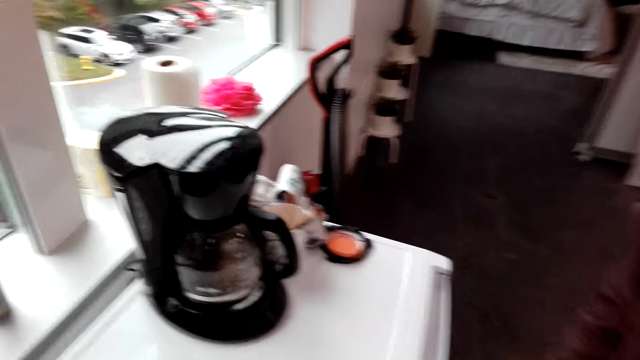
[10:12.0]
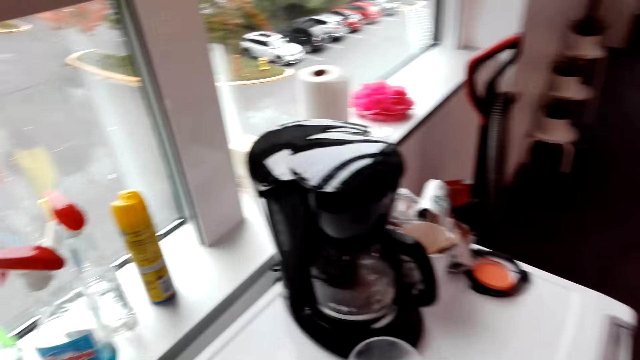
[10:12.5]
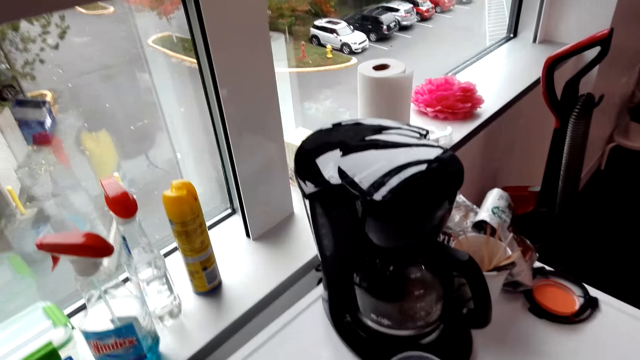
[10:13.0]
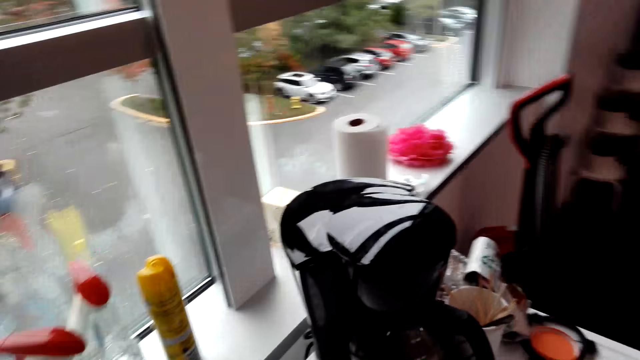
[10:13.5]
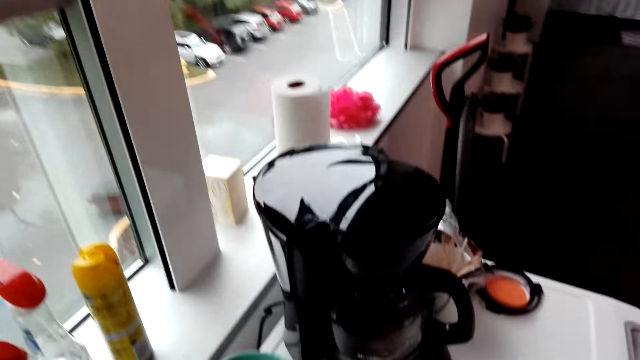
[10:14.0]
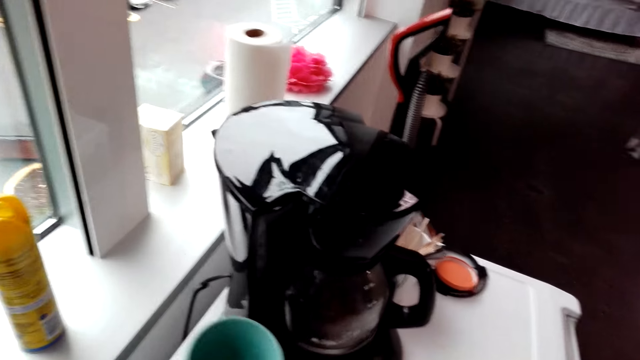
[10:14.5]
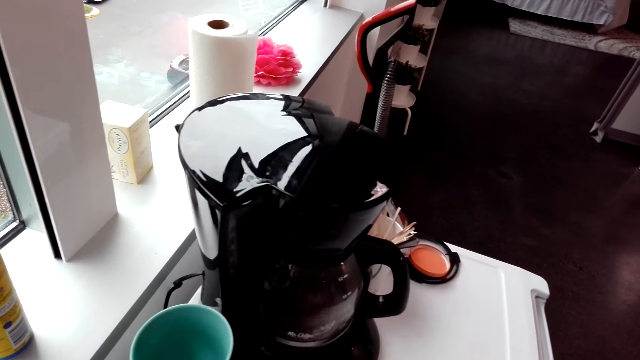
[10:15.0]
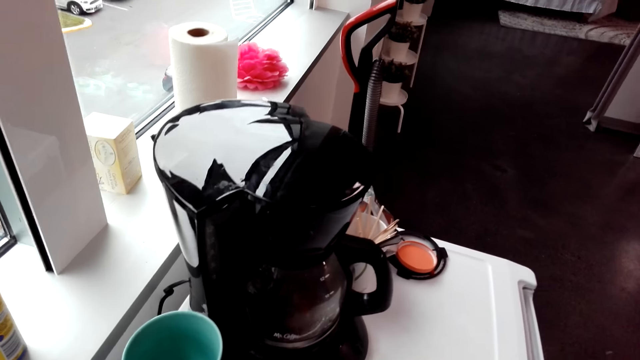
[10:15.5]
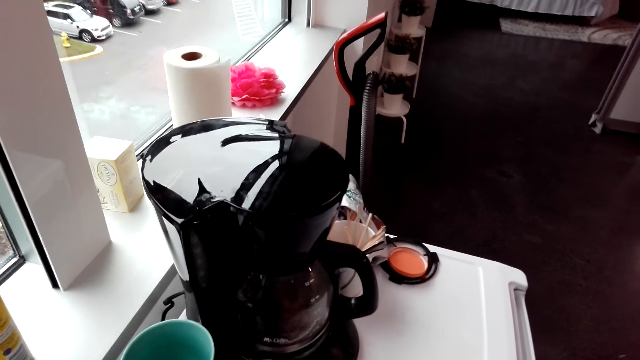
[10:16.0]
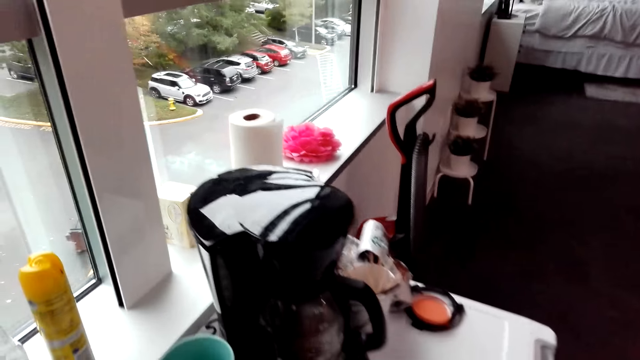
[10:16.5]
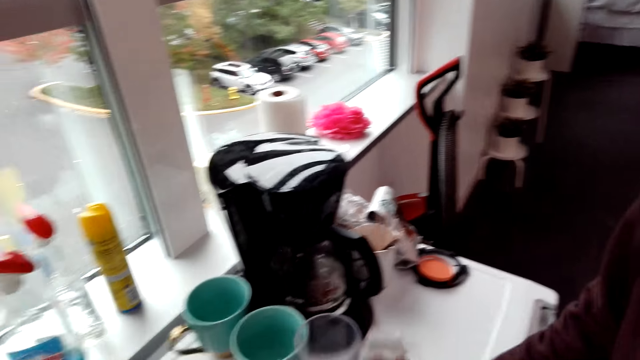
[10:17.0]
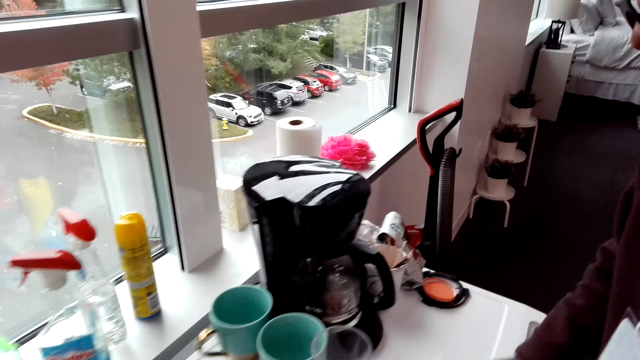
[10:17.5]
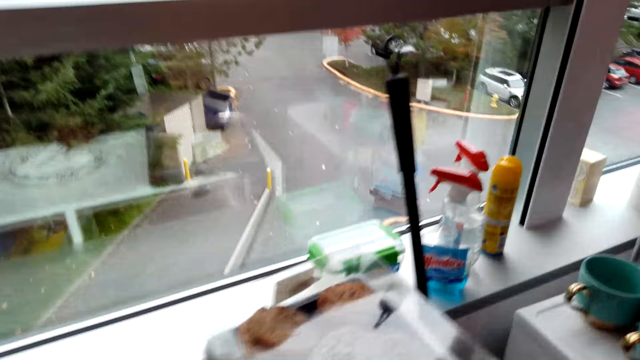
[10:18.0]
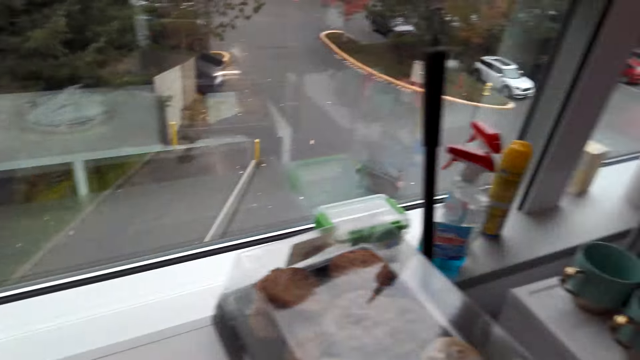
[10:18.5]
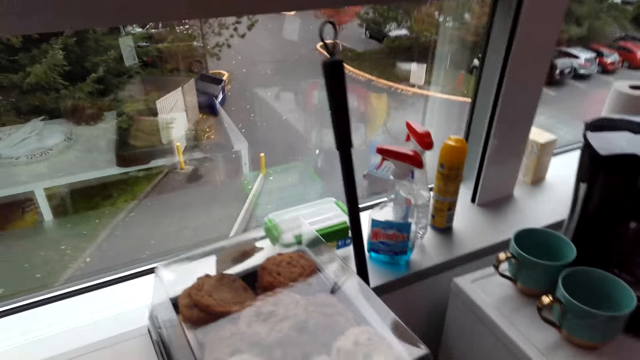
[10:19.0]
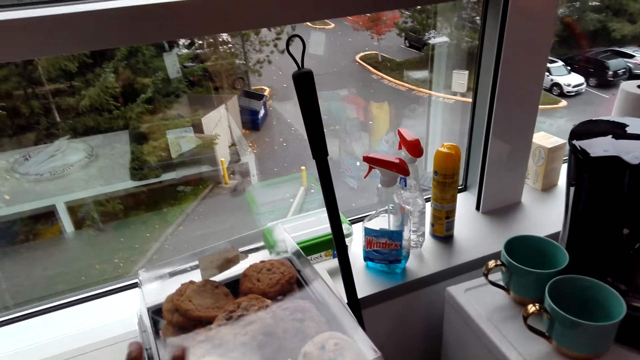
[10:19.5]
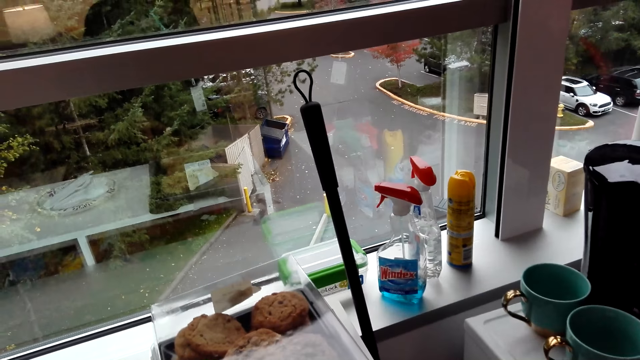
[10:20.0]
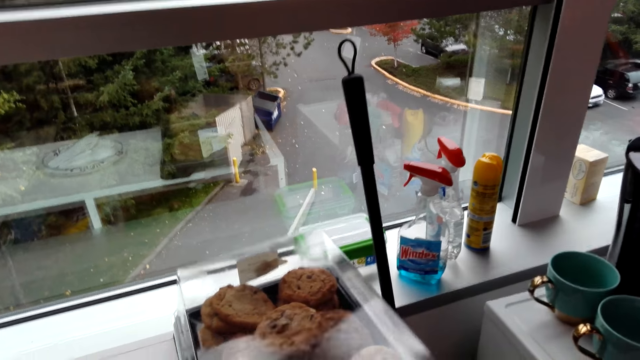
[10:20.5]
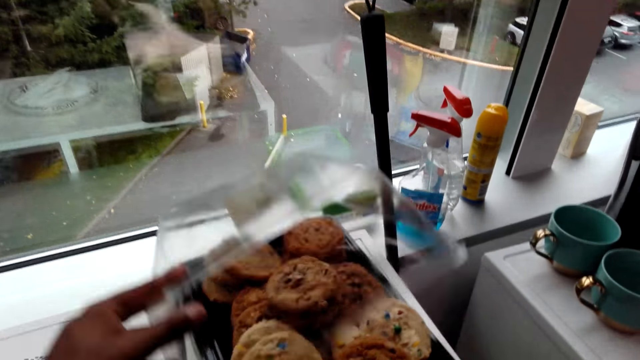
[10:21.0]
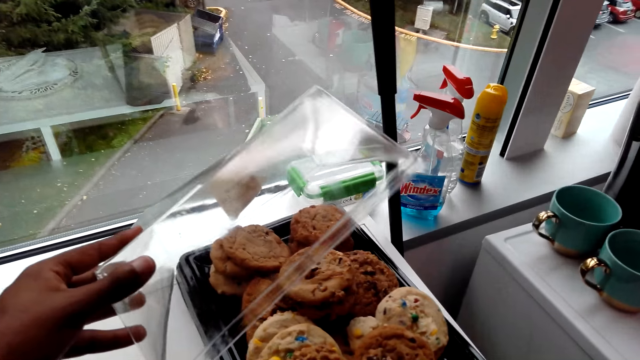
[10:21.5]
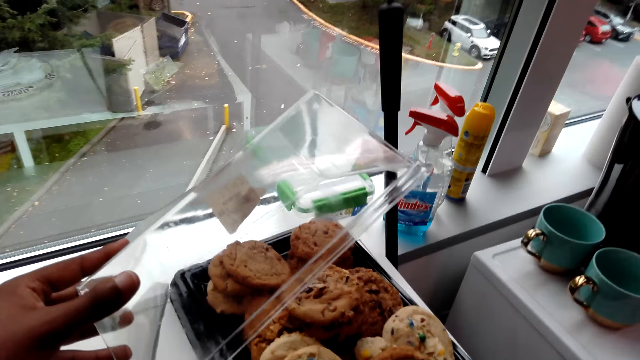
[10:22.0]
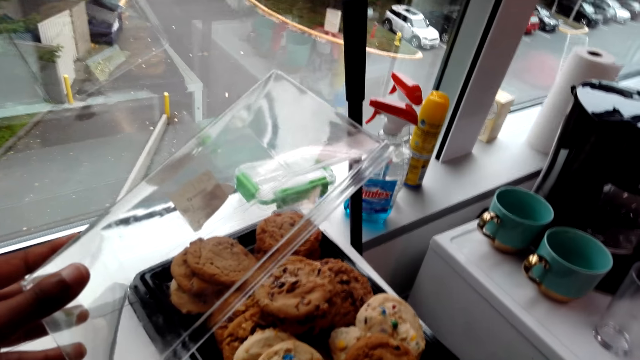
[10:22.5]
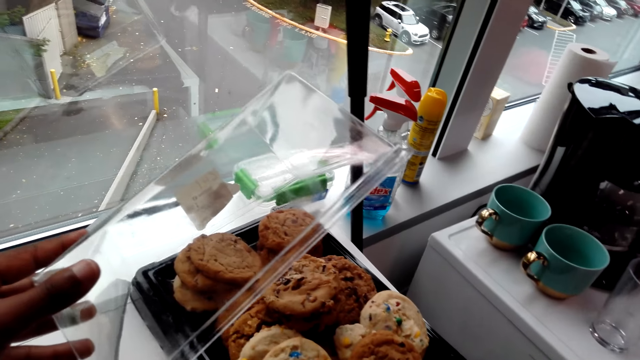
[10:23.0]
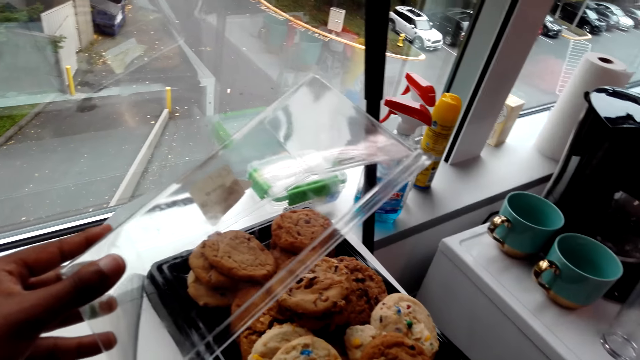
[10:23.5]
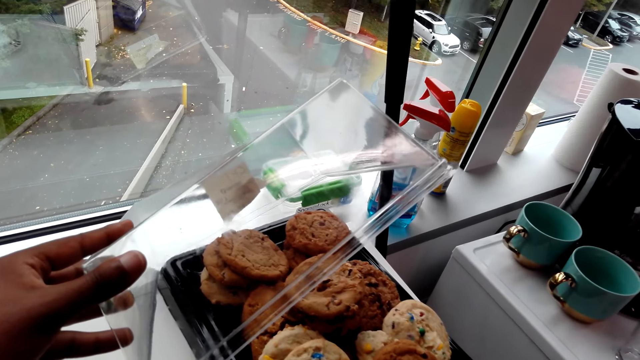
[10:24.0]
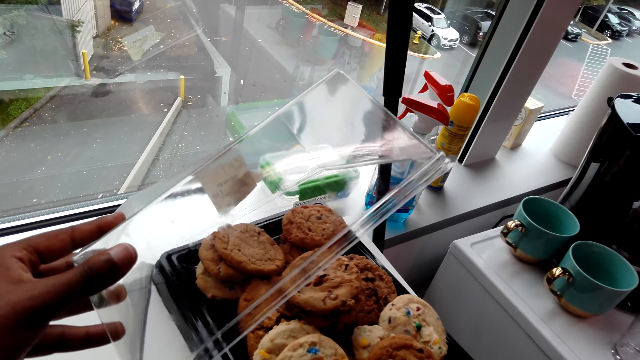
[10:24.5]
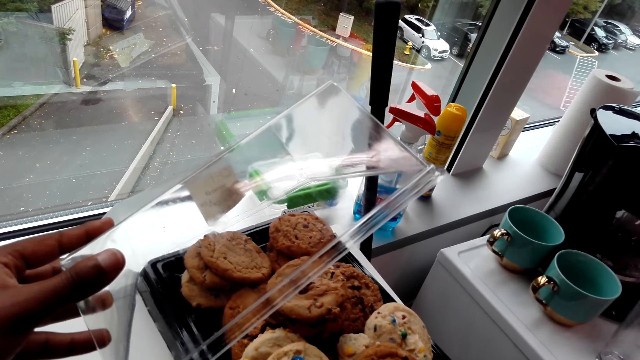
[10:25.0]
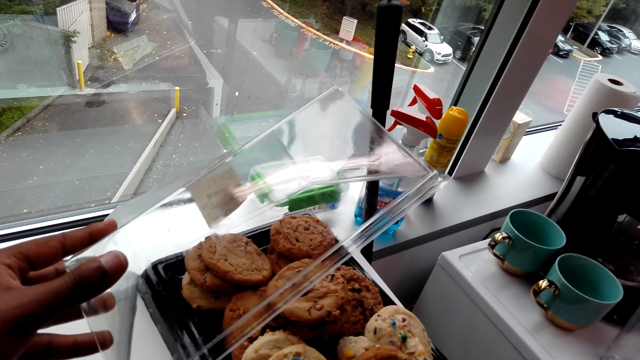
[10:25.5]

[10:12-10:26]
A man wipes the counter top. The camera wearer puts a cup on the fridge. The man moves the cup on the counter top. The camera wearer looks around. The man wipes the fridge with a kitchen tissue and does something. He wipes the fridge with the kitchen tissue again. The camera wearer does something. They open cake in a container. They look at the cookies. They hold the lid.

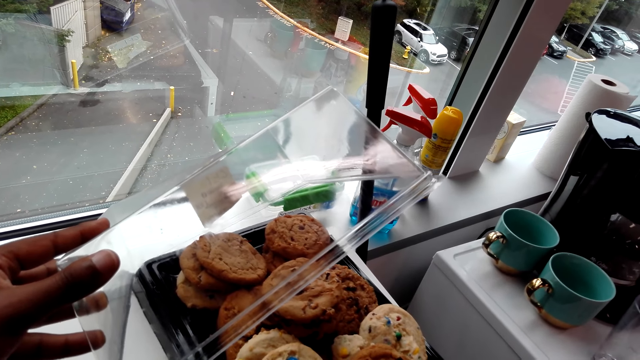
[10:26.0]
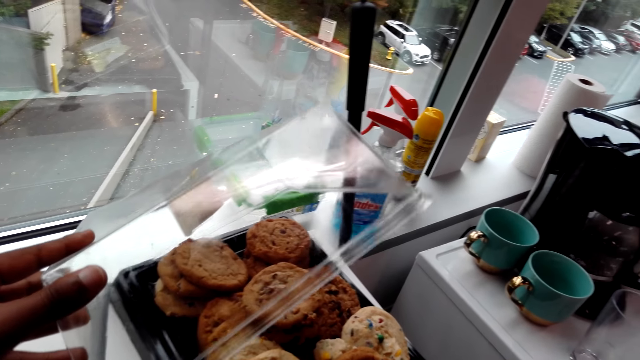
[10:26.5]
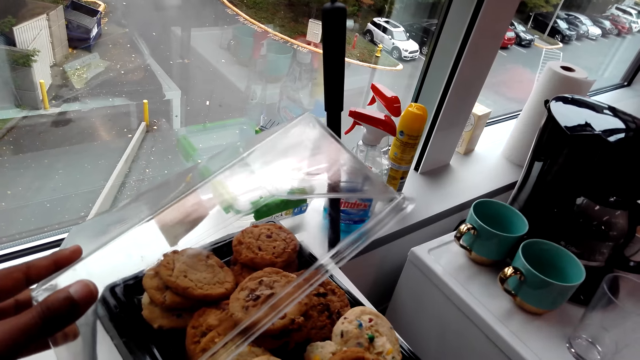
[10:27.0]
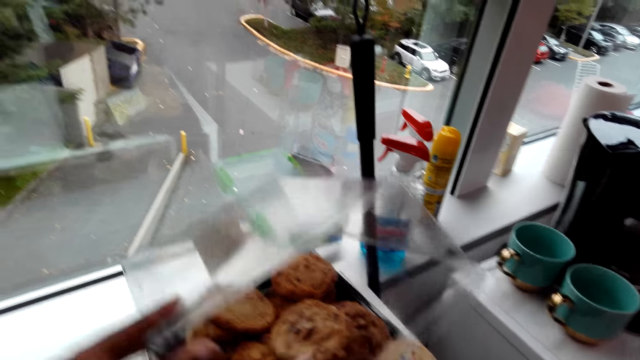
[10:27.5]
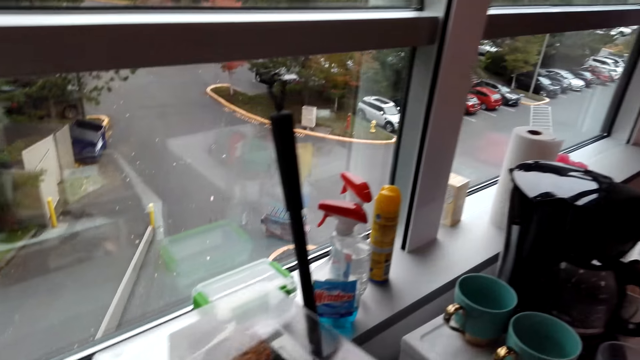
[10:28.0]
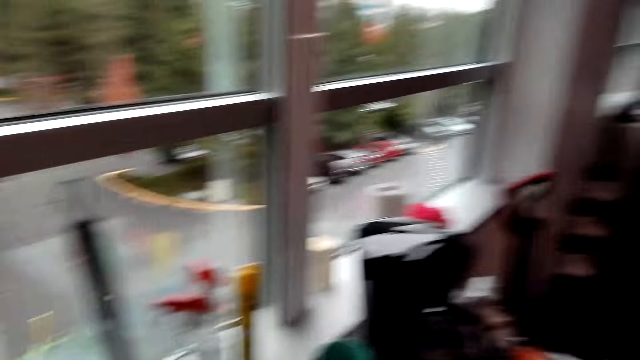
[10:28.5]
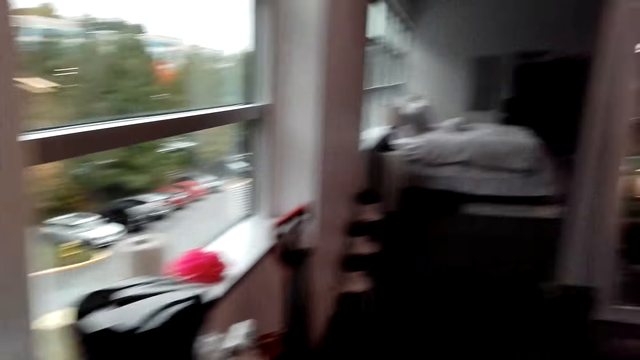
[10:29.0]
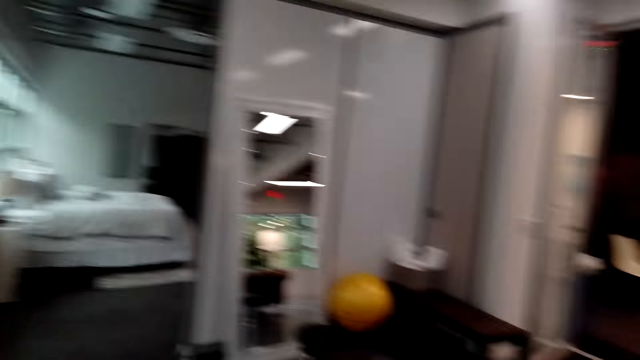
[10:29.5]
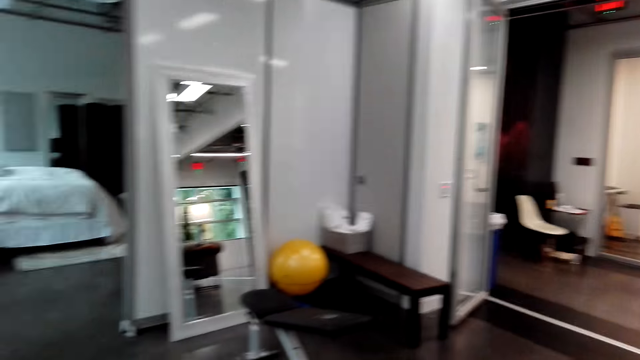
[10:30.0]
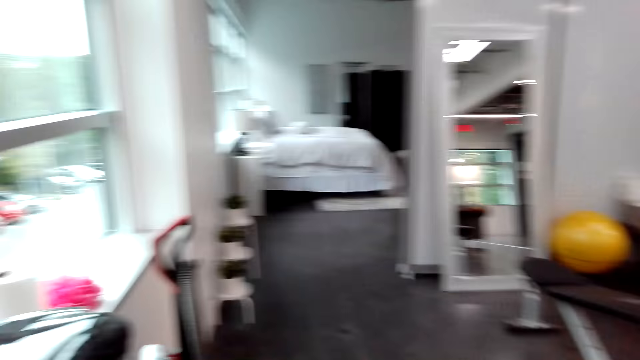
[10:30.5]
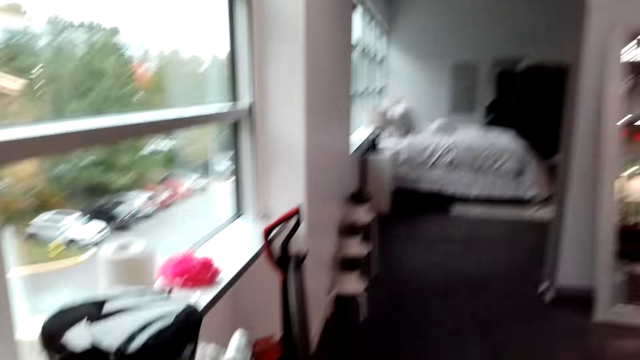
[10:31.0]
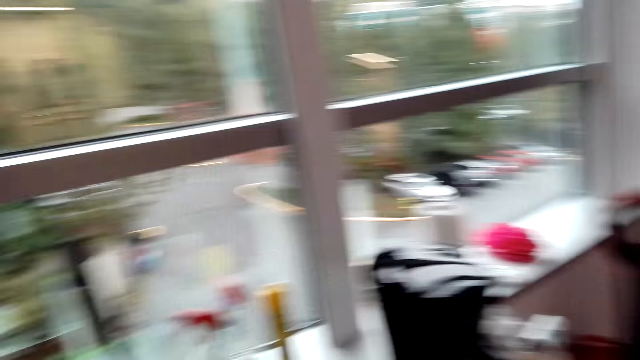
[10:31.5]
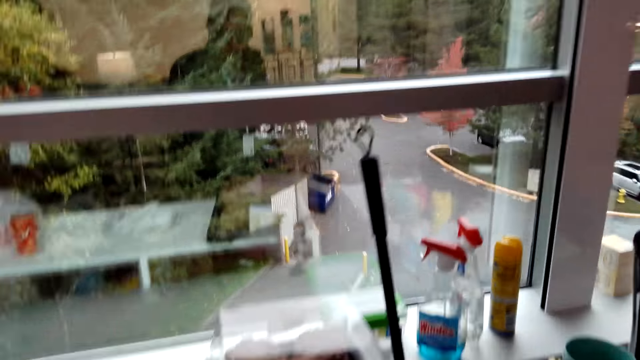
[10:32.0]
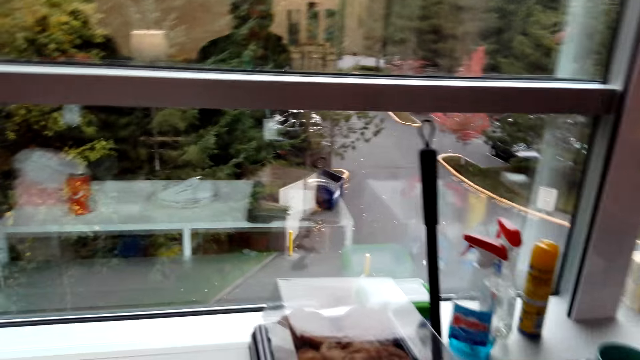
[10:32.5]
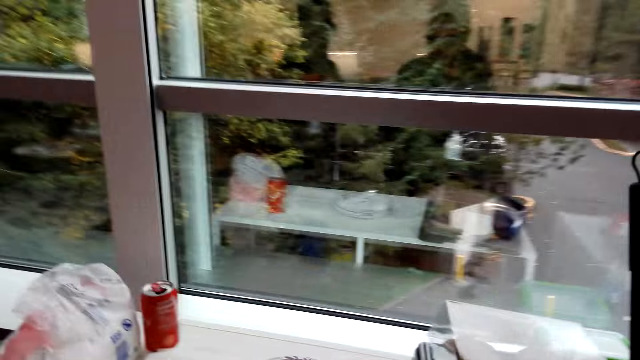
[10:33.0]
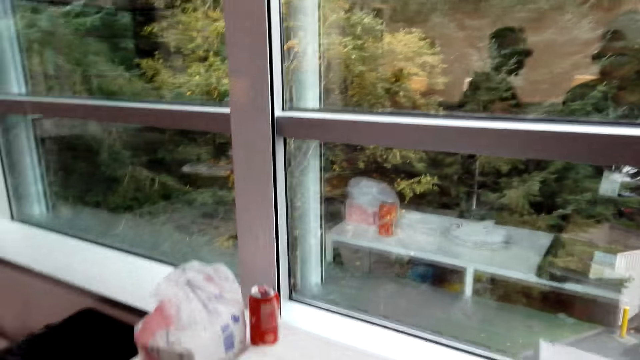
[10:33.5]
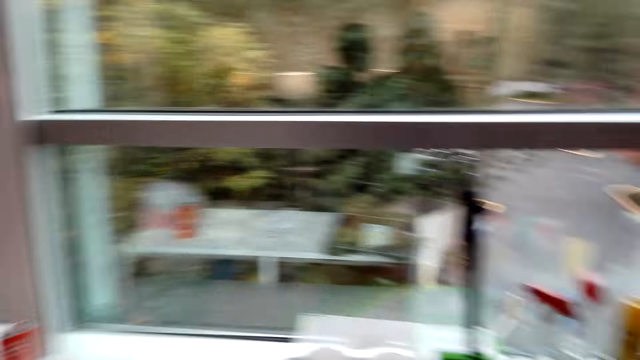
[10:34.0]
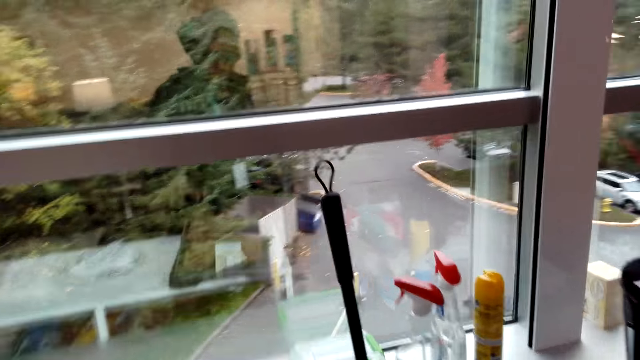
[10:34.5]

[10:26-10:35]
The camera wearer closes a container and looks around. A man covers the cakes with a lid. The camera wearer moves around.
